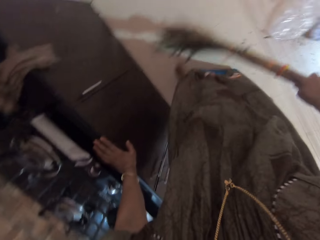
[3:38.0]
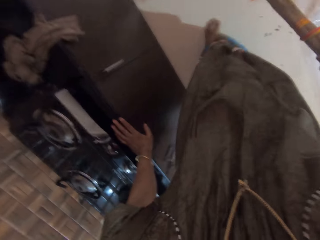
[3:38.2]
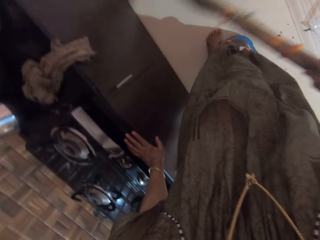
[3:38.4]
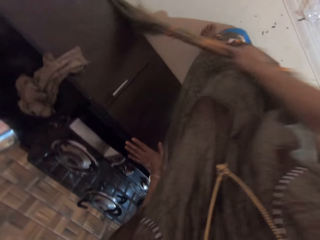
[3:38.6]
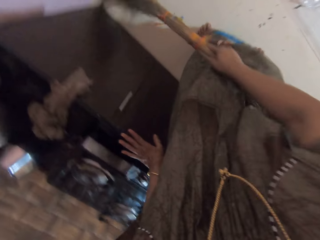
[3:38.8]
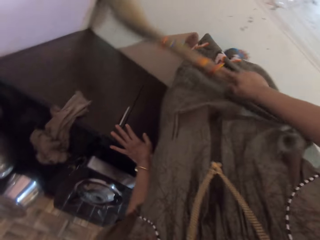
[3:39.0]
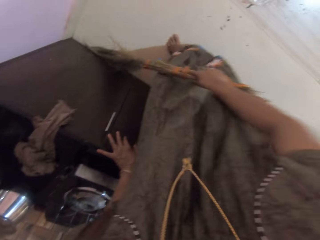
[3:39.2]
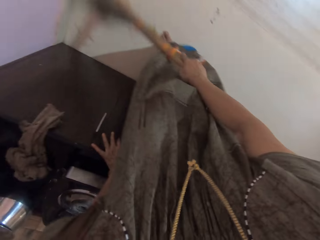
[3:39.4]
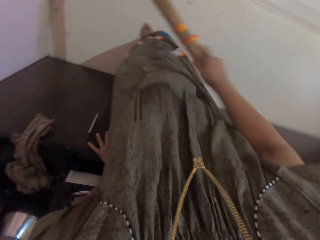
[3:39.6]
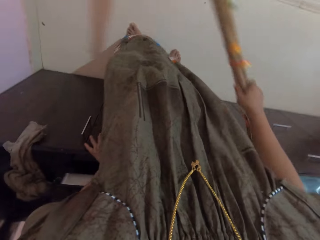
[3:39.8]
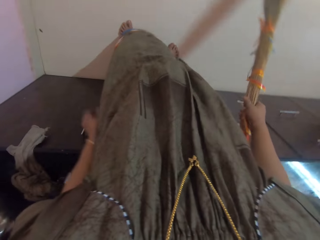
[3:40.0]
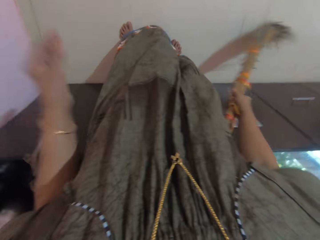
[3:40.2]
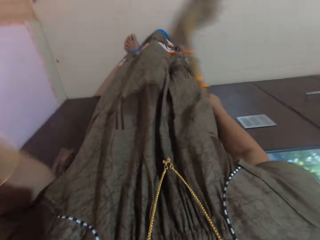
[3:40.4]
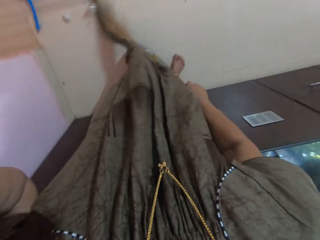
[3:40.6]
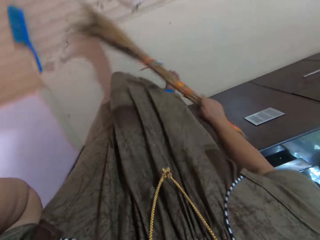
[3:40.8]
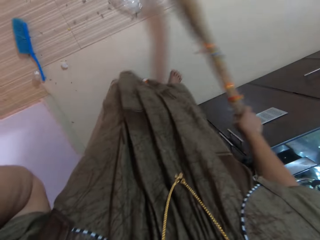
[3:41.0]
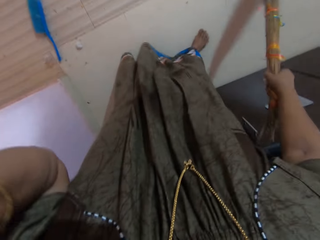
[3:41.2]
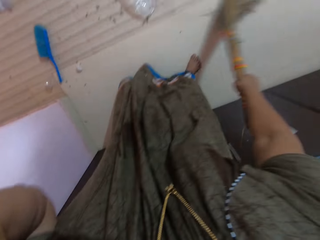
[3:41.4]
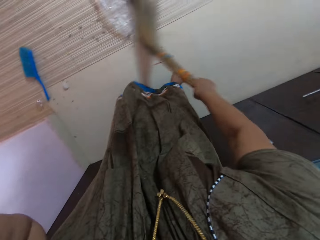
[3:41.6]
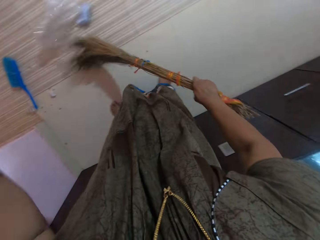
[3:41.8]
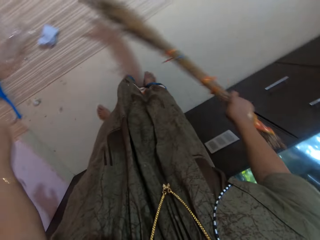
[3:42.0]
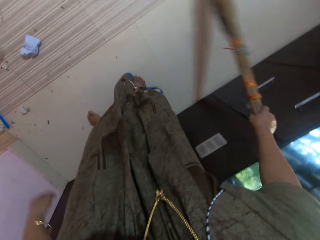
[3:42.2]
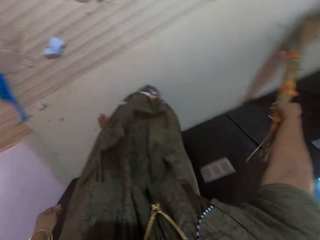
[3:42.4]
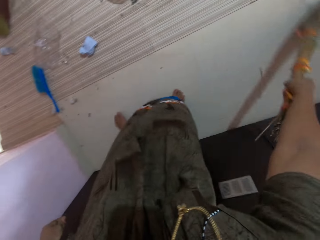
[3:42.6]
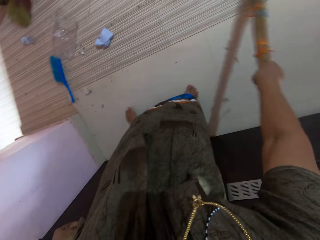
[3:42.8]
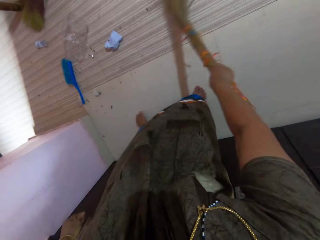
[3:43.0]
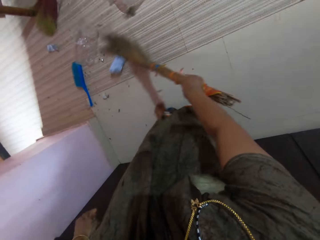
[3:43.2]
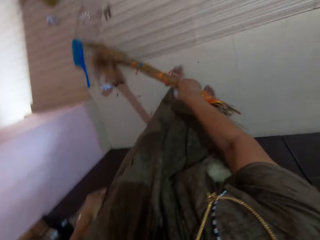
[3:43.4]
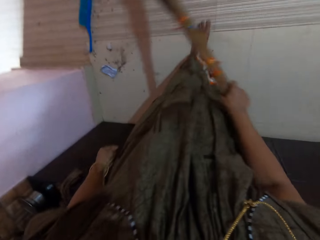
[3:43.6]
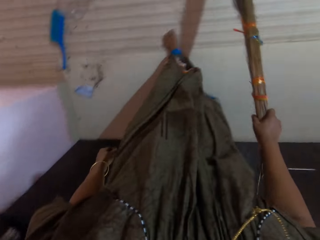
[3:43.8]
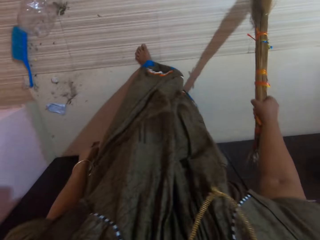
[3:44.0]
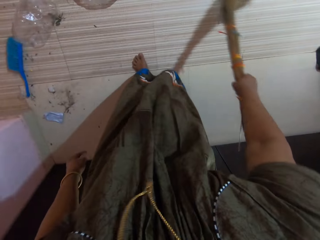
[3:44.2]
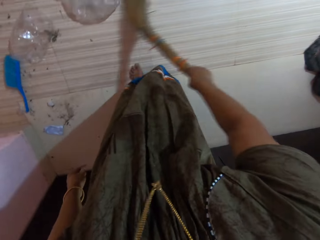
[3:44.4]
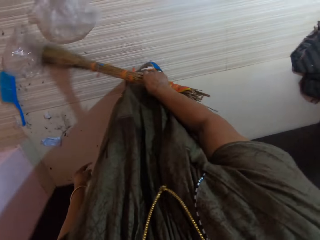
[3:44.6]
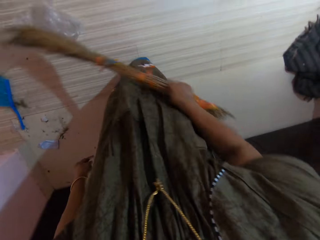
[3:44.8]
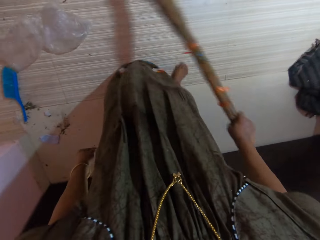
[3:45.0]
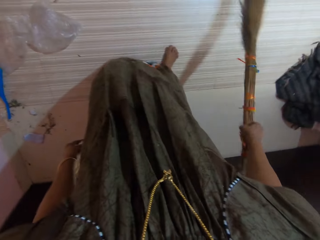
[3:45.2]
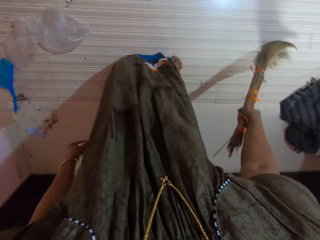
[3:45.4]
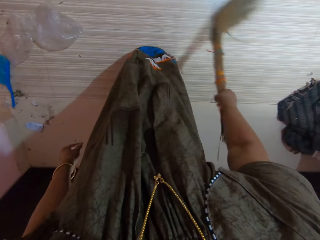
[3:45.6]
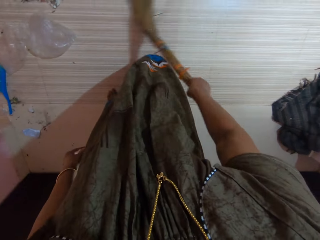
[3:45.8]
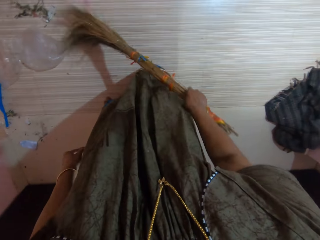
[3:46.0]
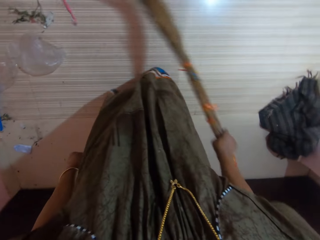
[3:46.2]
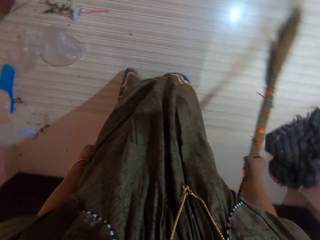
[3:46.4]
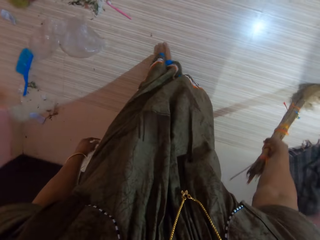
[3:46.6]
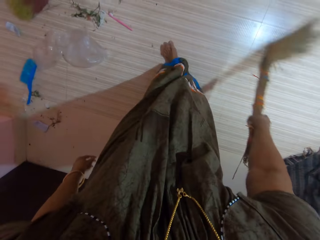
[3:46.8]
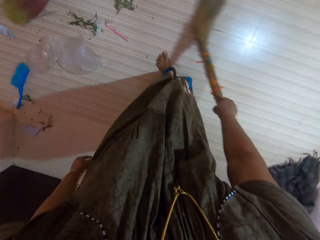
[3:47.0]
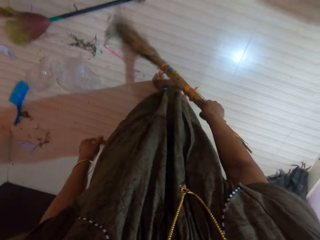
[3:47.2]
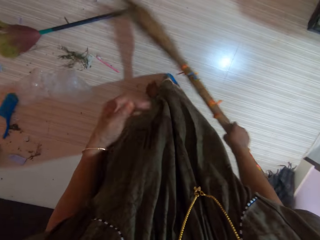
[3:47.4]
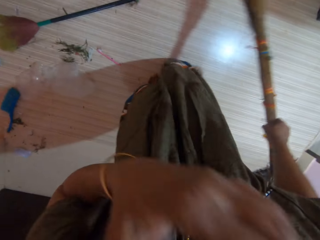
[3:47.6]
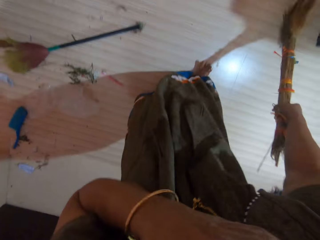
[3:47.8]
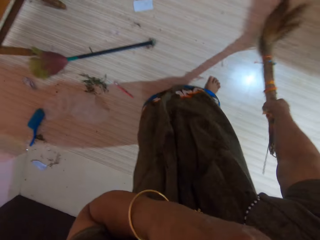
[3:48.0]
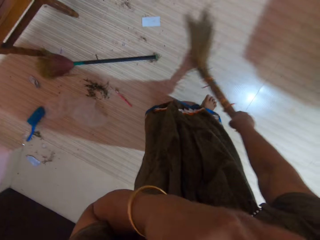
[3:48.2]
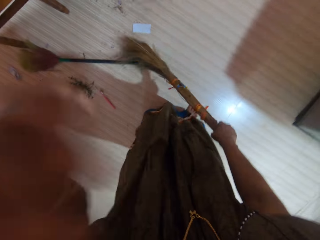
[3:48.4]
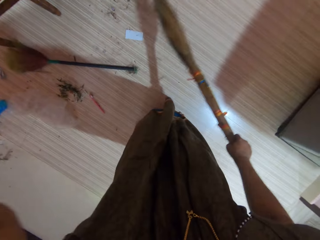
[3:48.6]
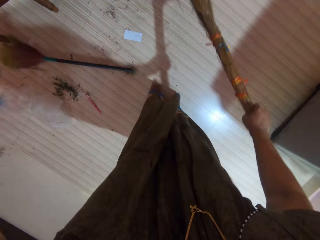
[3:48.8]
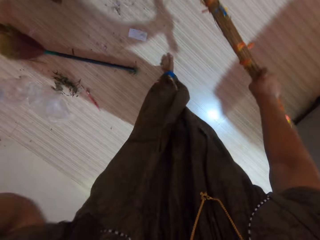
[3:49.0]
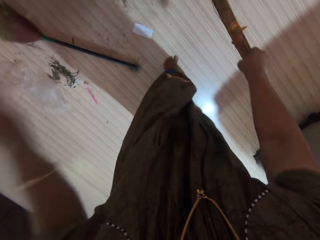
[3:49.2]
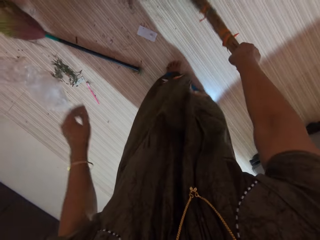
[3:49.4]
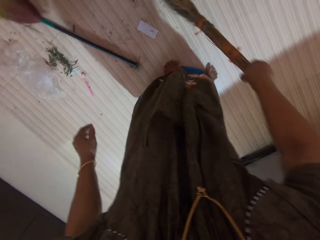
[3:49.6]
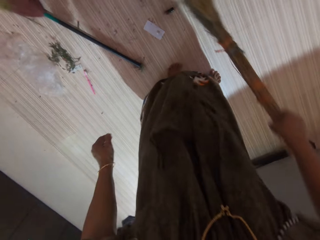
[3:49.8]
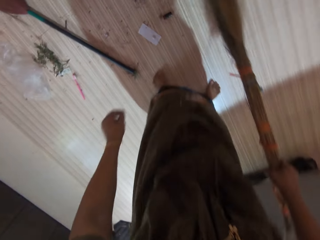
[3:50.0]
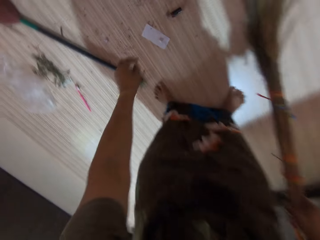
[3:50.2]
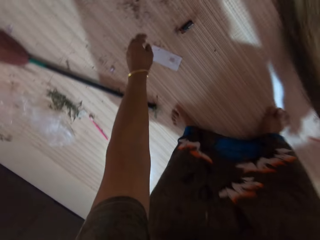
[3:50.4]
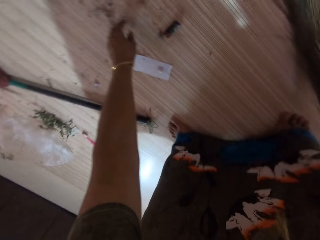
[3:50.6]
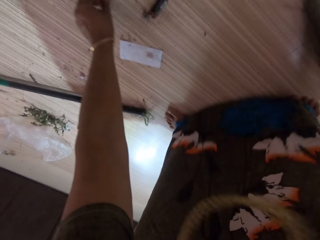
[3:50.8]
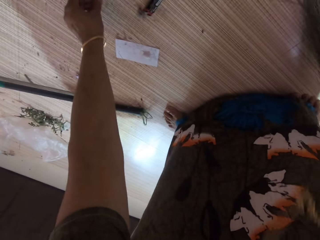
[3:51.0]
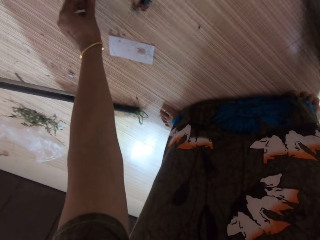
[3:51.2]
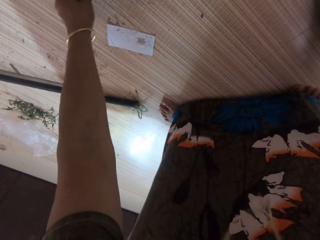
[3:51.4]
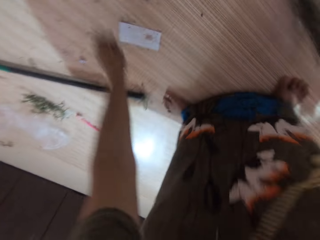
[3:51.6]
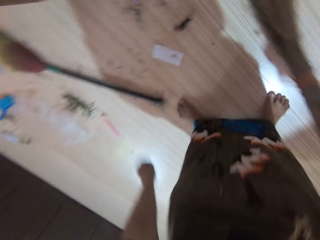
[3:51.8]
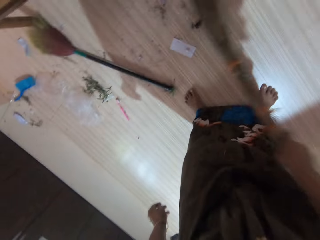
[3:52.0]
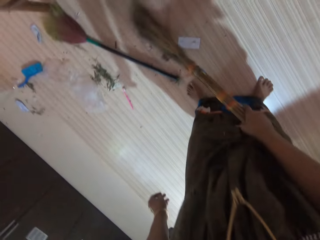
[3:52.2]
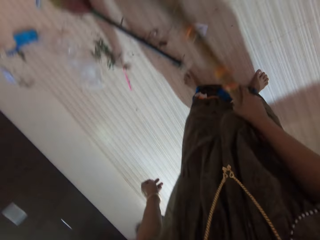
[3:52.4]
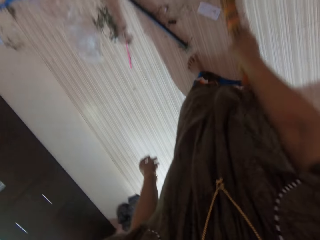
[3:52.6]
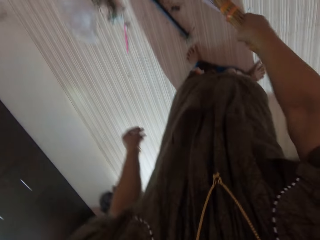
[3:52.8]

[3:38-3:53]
The camera wearer moves the leg. He moves the hand. He steps forward. He moves the hand. He touches his face with his left hand. He lifts the hand. He moves the hand. He picks up a small metal from the floor.

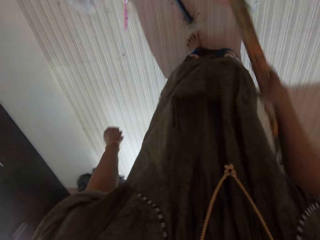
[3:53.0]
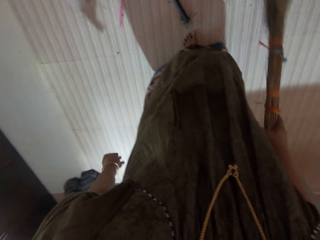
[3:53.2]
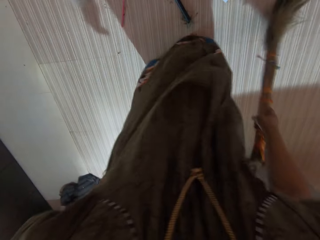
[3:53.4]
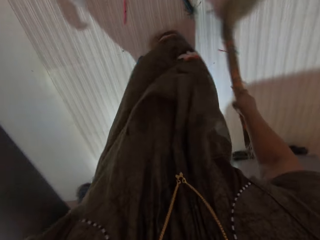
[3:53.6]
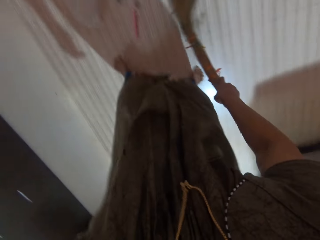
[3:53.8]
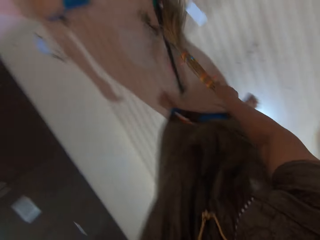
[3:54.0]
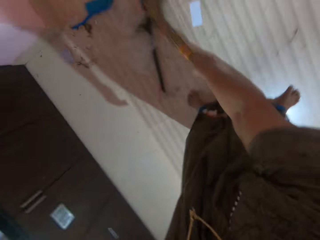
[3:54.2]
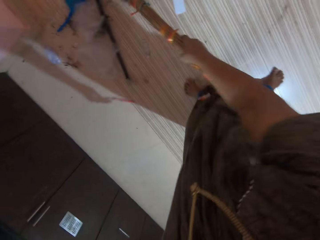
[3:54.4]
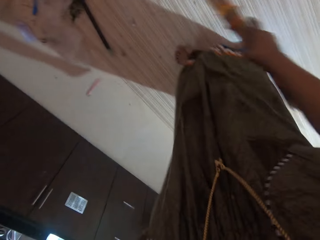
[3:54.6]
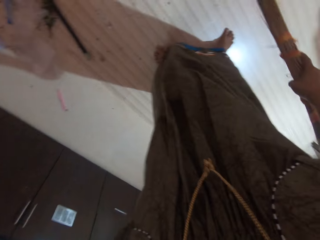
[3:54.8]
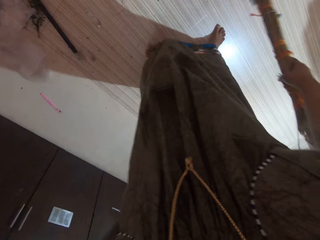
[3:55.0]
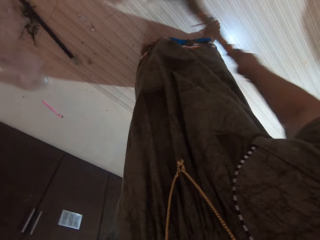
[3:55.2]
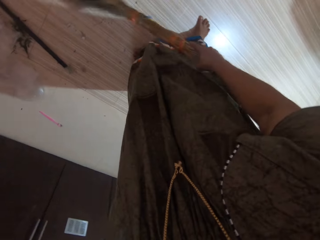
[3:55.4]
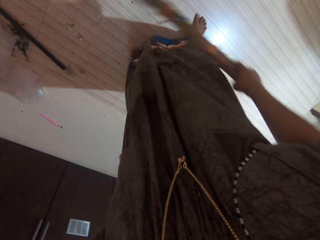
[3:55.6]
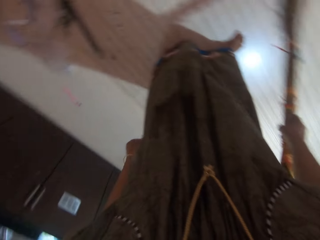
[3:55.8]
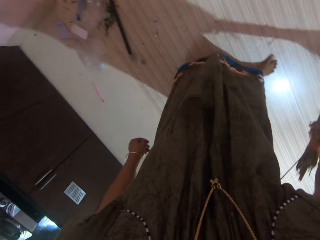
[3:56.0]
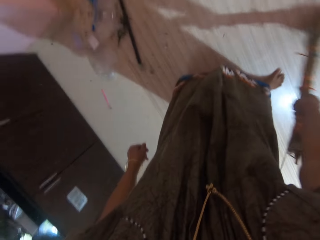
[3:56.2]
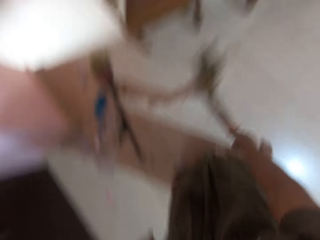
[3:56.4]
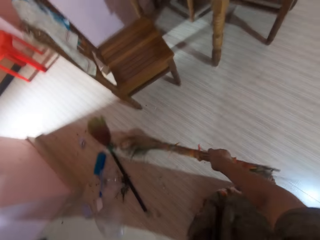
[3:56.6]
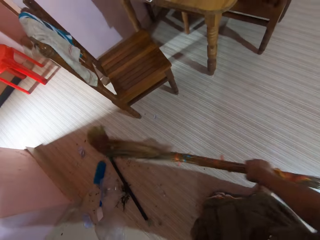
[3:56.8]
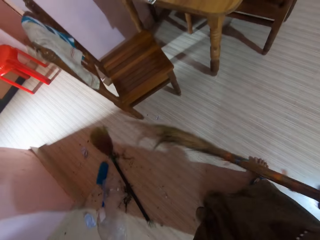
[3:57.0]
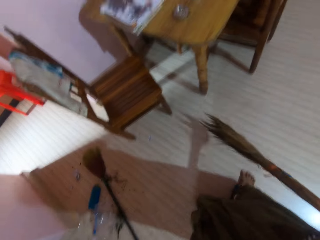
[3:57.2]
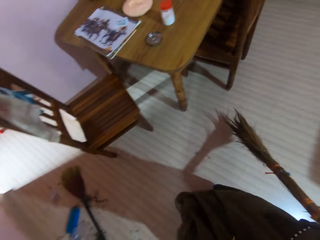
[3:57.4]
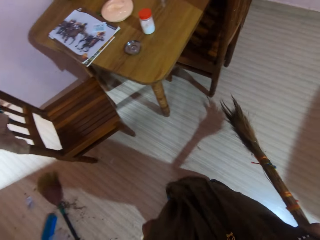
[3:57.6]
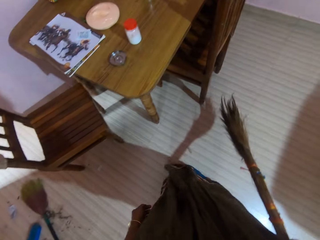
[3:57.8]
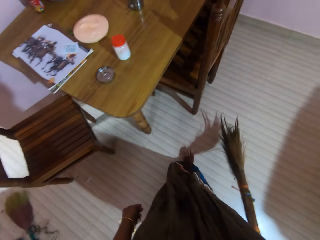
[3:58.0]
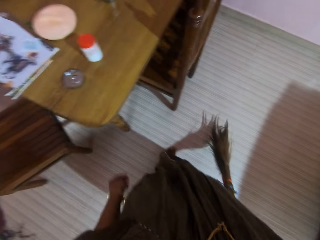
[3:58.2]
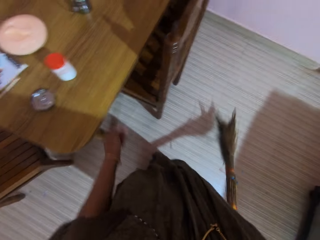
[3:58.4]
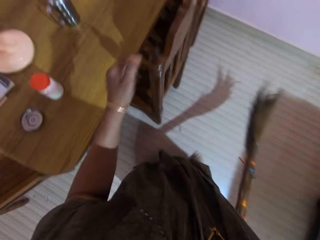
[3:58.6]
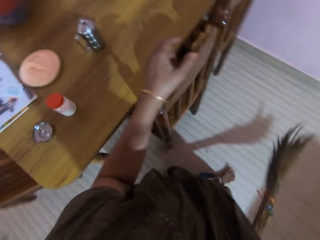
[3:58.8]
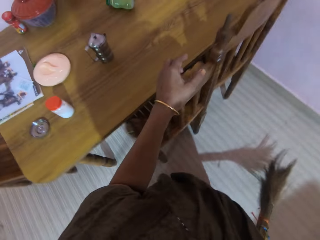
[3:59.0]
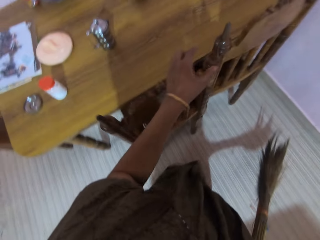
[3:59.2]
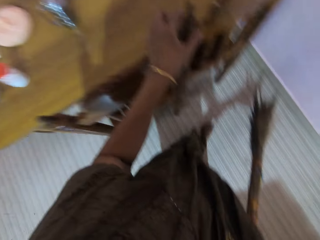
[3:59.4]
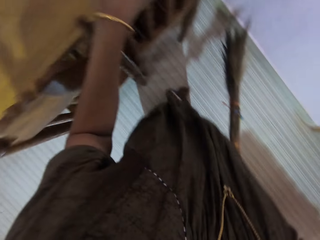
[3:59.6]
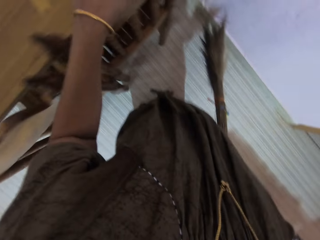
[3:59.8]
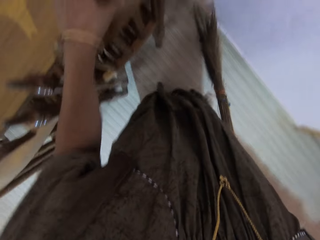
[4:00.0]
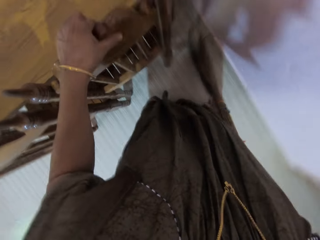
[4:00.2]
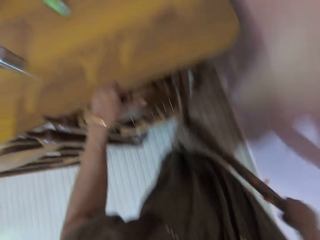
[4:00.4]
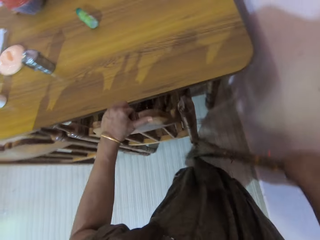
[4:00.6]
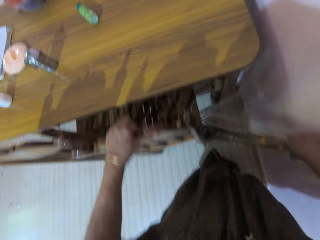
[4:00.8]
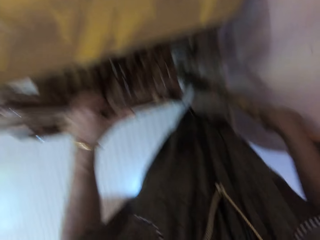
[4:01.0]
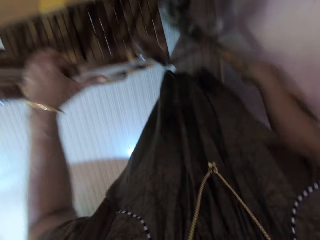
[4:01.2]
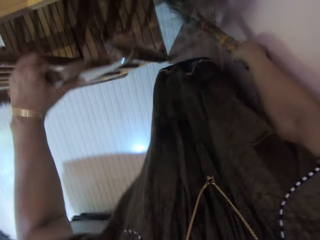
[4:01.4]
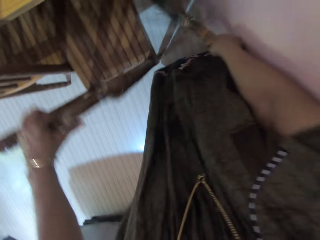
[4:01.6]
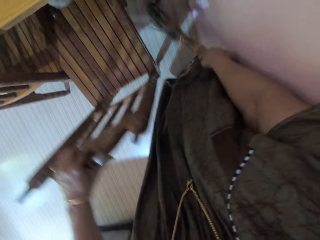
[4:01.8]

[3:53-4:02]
The camera wearer steps forward. They touch the chair. They move the dining table chair outside the table.
